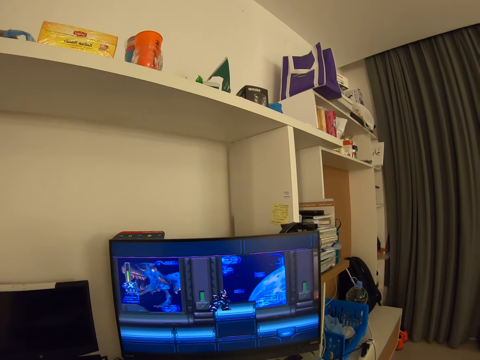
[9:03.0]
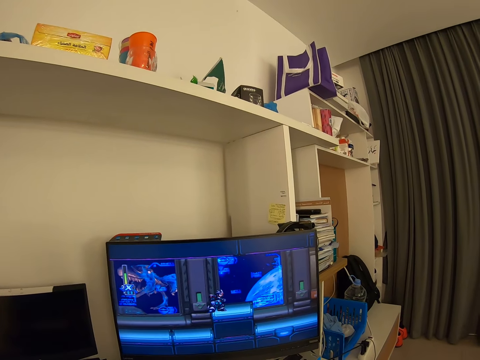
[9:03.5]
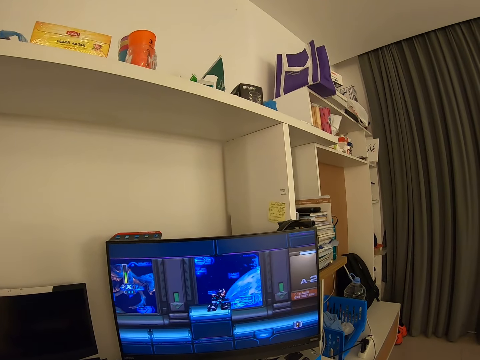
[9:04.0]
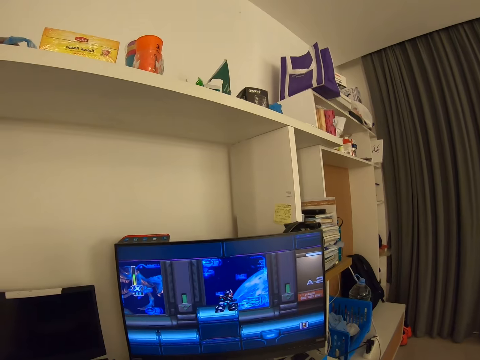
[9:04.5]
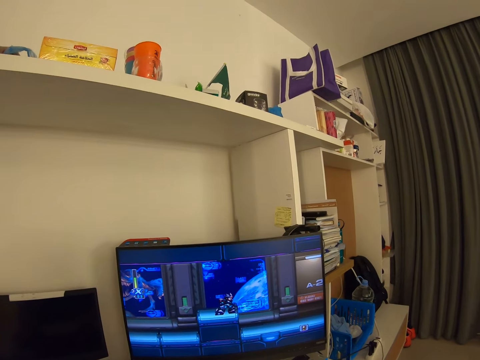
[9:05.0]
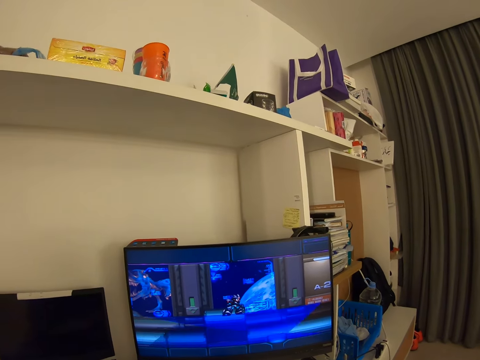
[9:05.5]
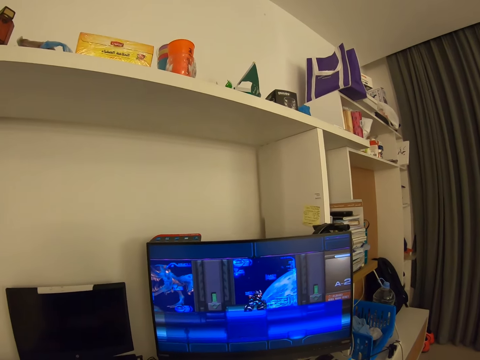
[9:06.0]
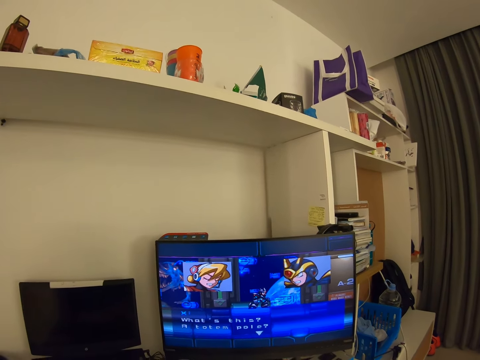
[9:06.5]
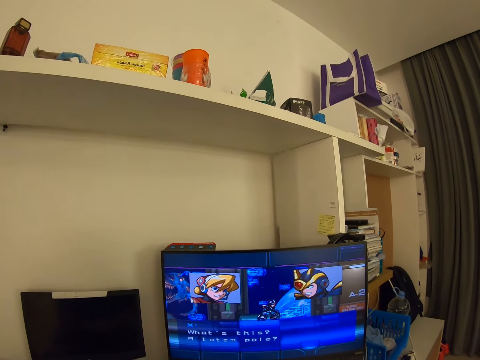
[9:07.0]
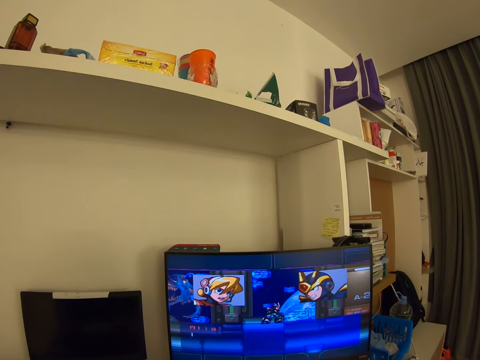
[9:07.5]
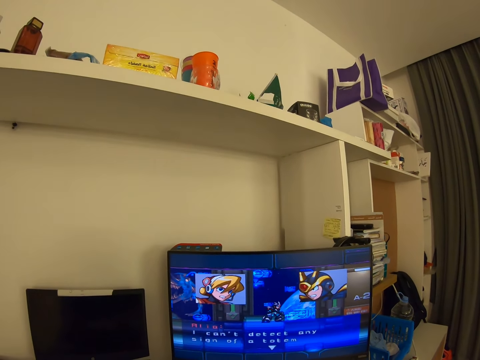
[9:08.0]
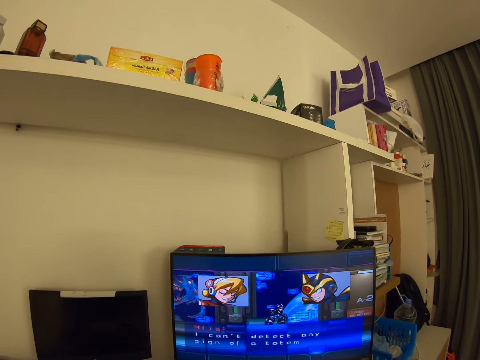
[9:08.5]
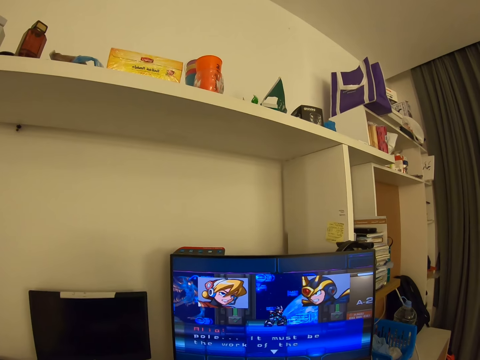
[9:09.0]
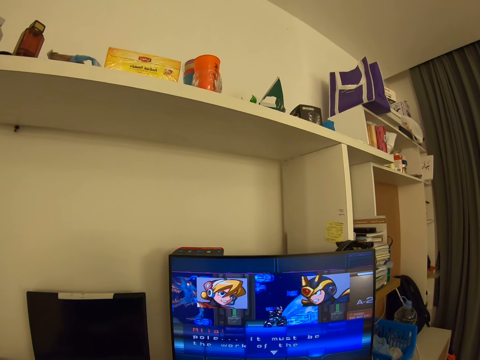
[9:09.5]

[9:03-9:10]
The camera wearer plays a game on the computer.

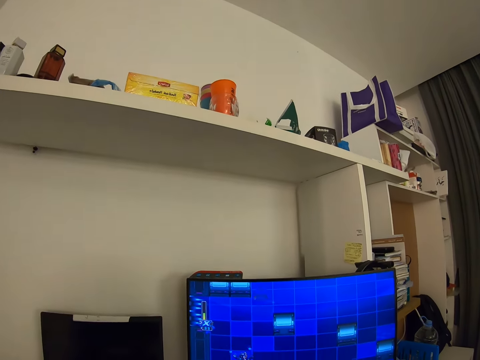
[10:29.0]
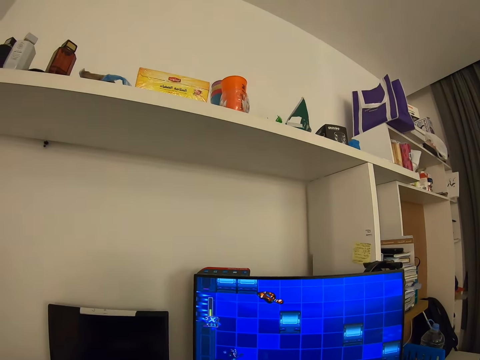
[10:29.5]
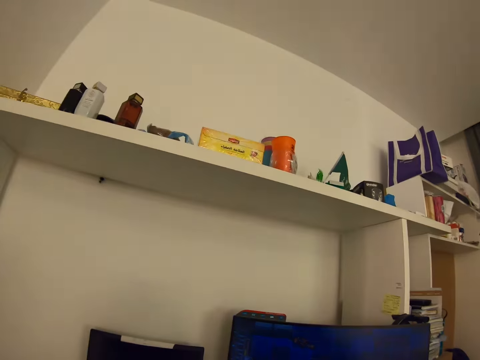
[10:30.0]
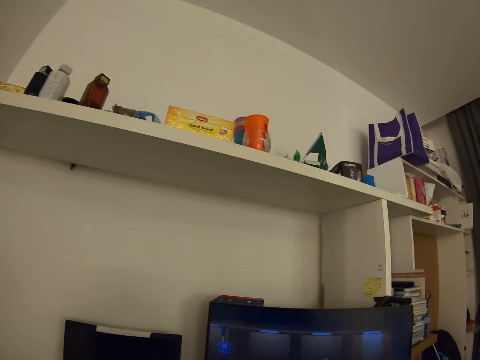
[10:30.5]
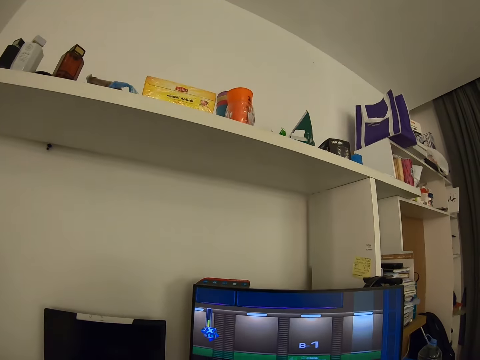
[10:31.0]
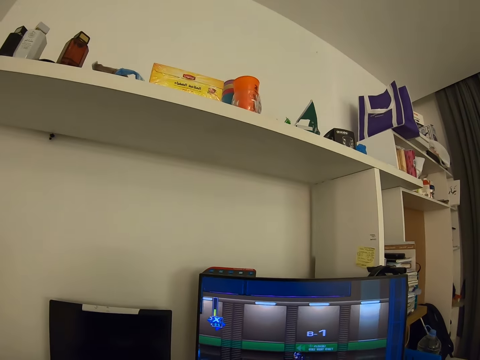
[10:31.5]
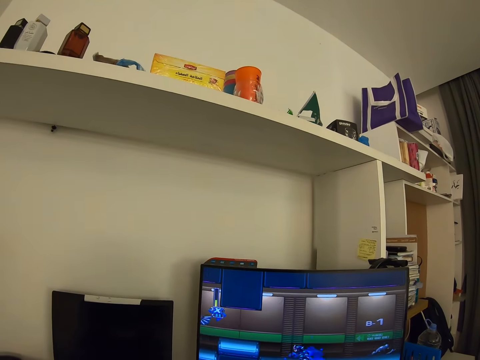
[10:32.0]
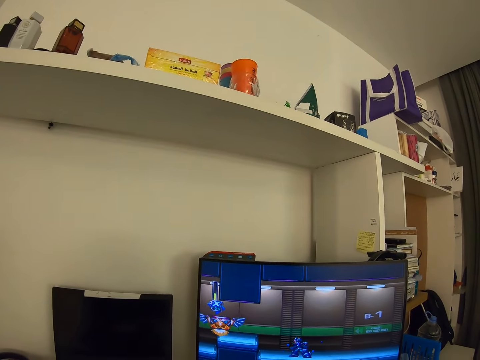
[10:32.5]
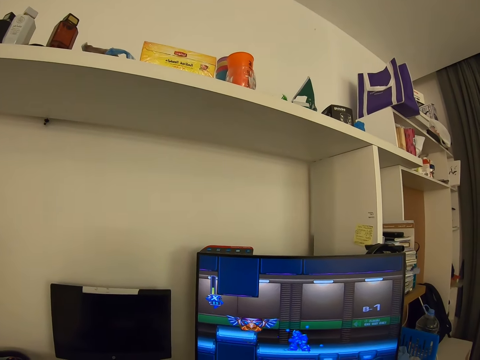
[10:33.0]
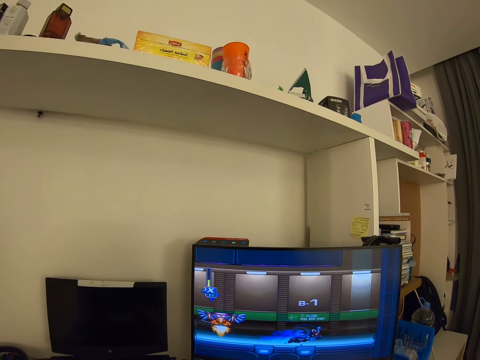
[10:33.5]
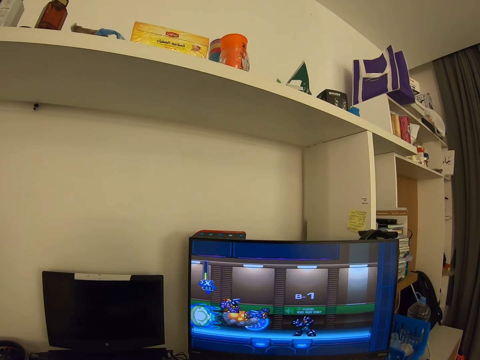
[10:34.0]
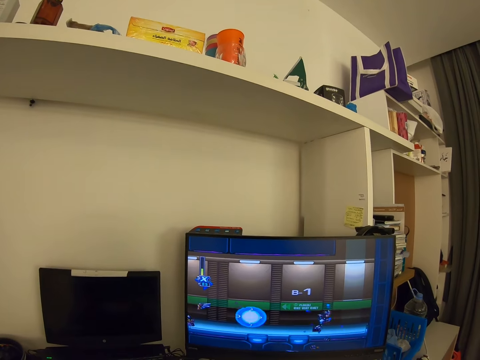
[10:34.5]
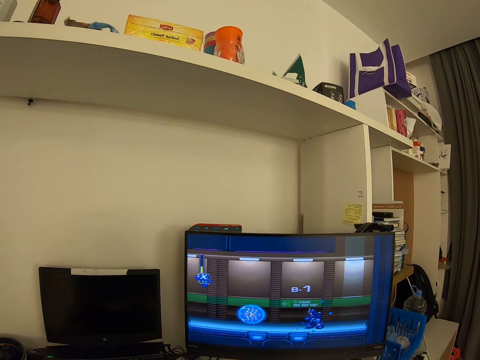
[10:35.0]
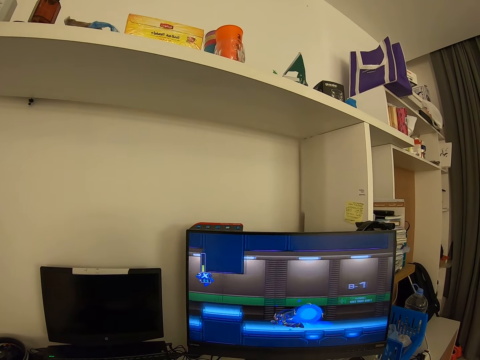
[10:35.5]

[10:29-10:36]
The camera wearer plays a game on the computer.

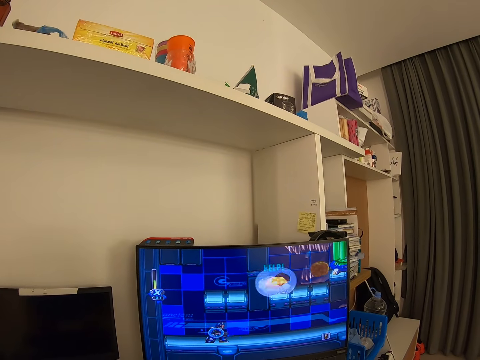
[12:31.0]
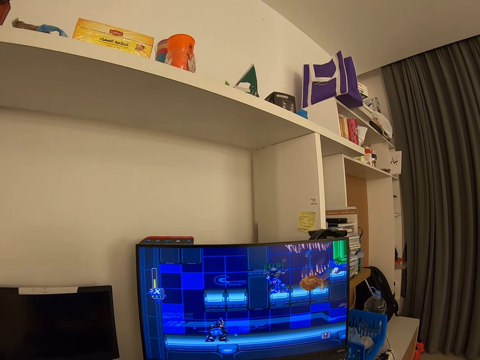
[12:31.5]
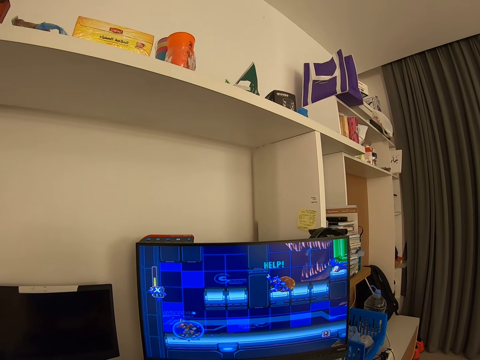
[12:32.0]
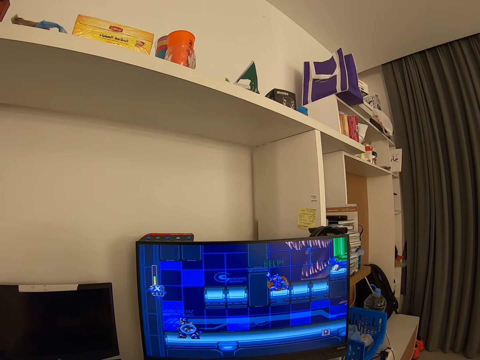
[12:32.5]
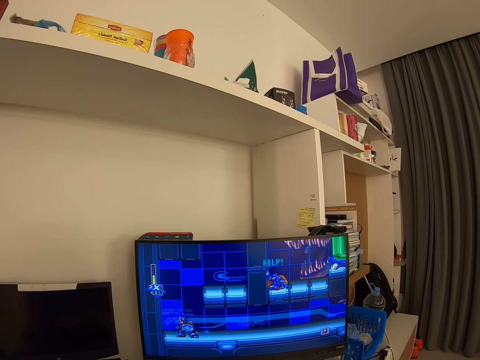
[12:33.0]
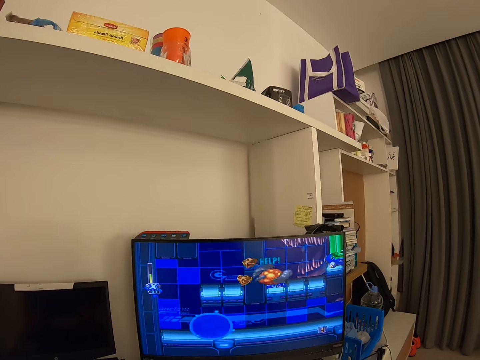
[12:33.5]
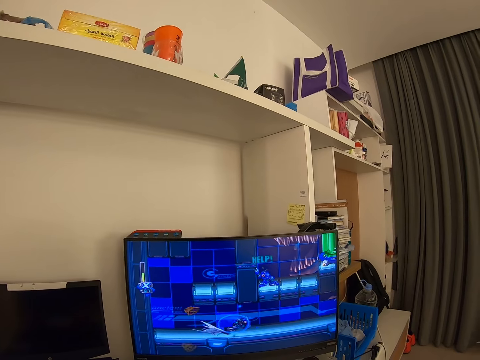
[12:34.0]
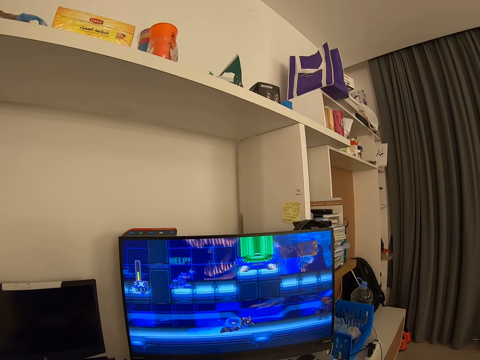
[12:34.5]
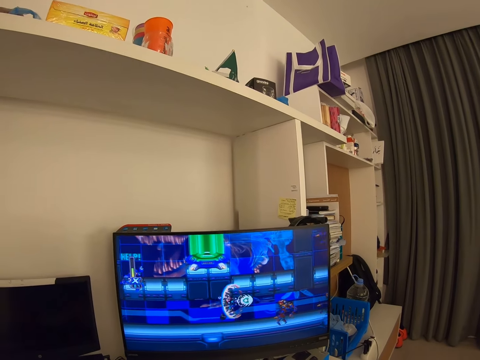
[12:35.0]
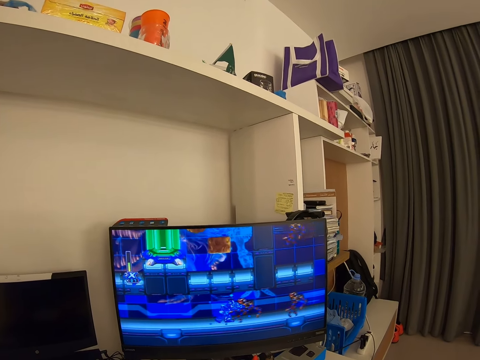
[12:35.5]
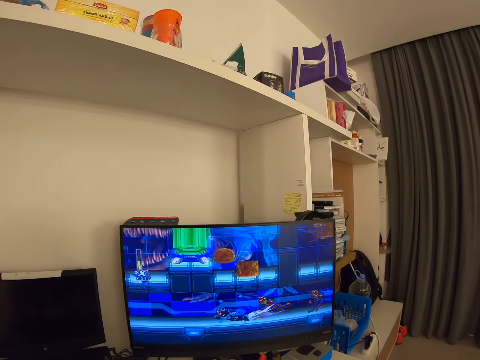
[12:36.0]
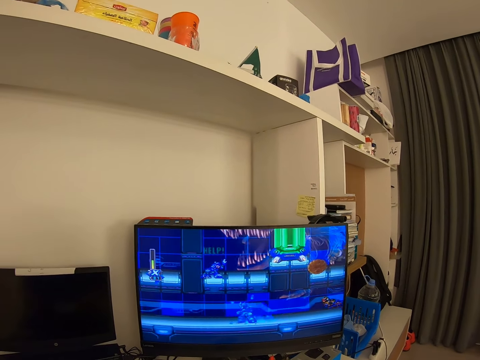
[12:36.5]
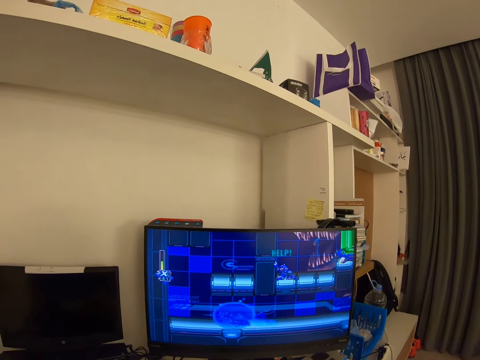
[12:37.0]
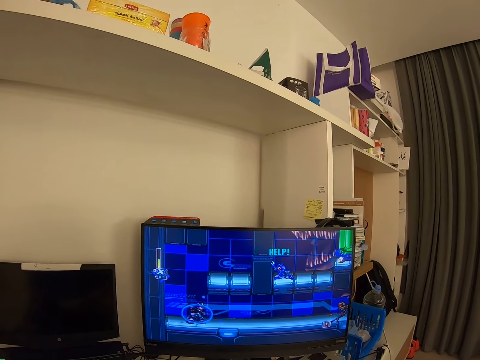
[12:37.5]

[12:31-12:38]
The camera wearer plays a game on the computer.

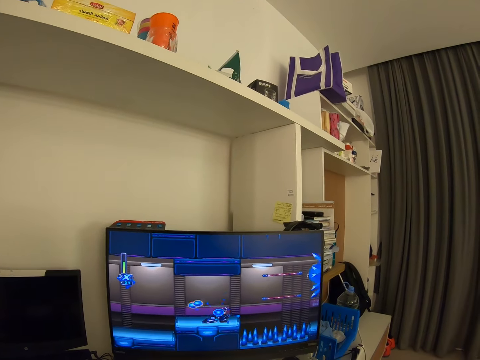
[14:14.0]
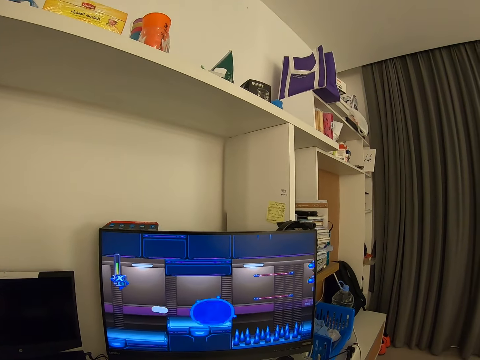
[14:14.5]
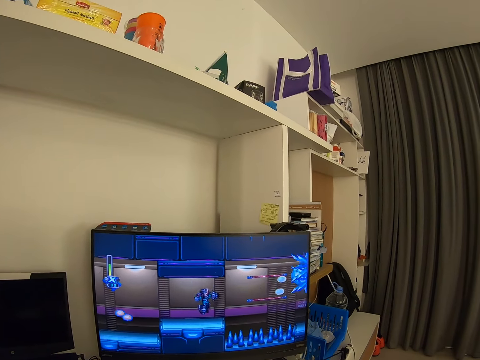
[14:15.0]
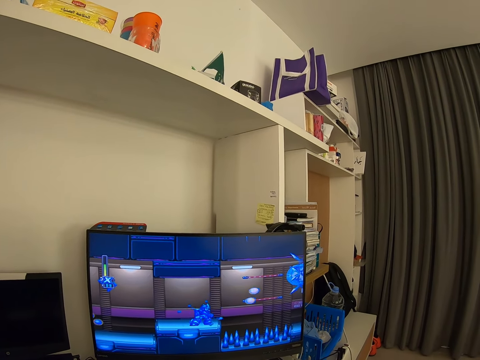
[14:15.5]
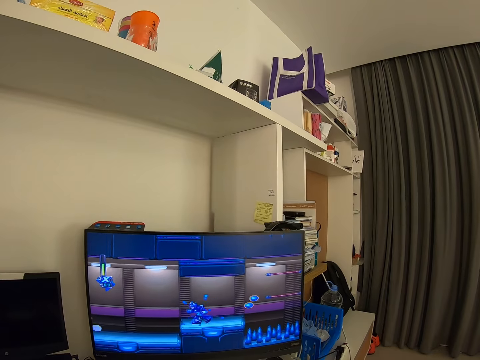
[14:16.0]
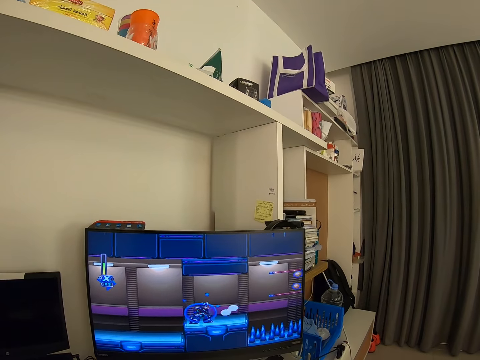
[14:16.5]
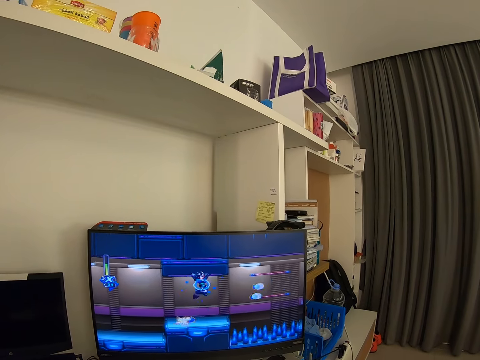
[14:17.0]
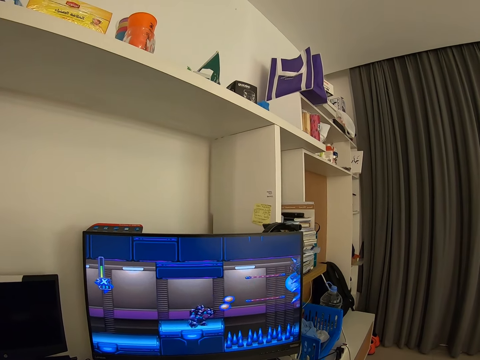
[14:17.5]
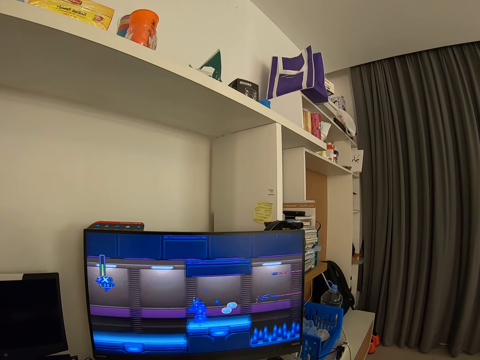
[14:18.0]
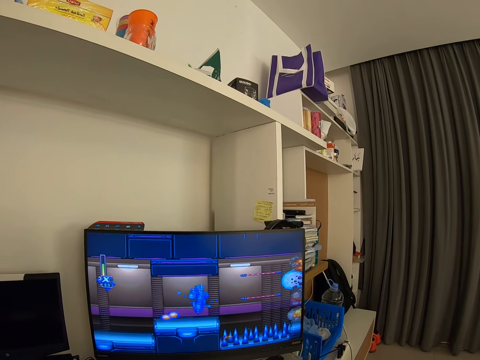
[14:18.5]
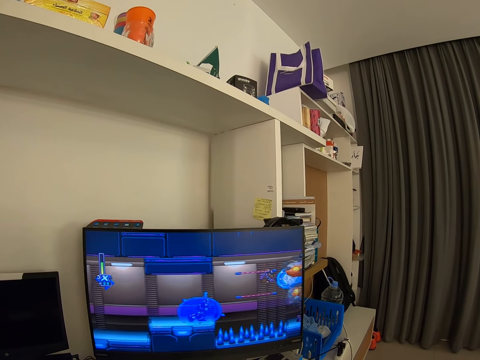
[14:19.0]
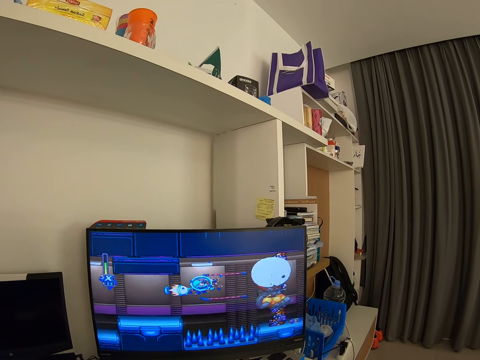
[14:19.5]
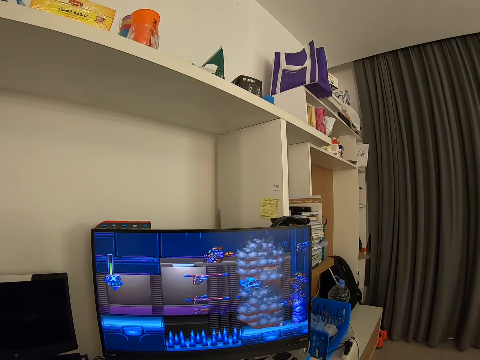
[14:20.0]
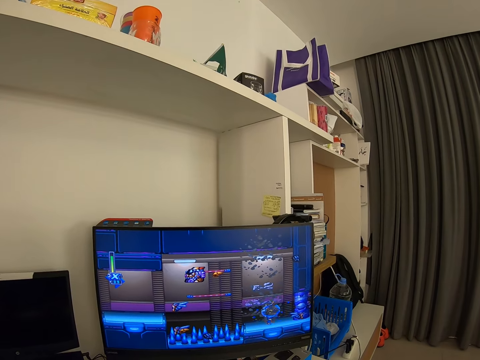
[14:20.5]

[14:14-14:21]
The camera wearer plays a game on the computer.
